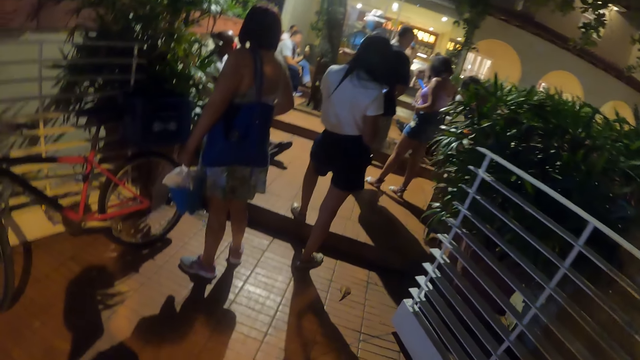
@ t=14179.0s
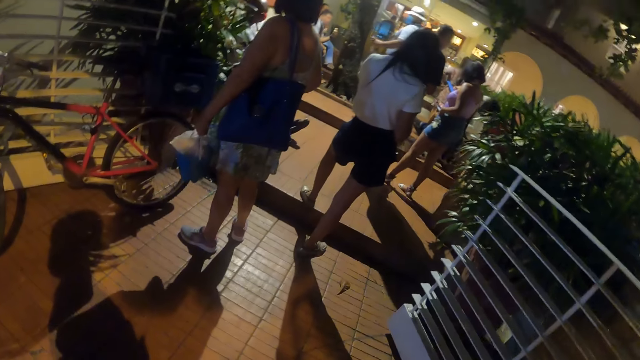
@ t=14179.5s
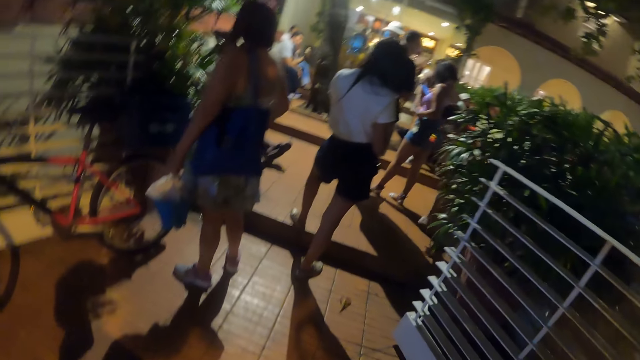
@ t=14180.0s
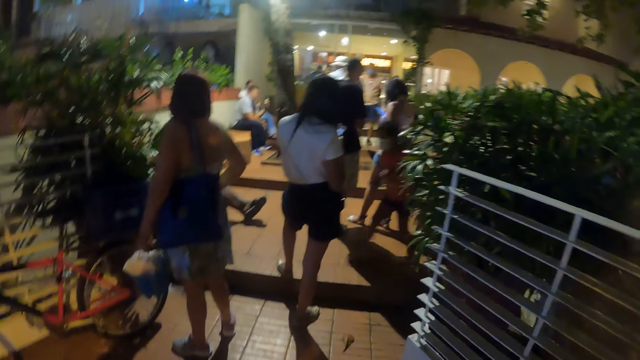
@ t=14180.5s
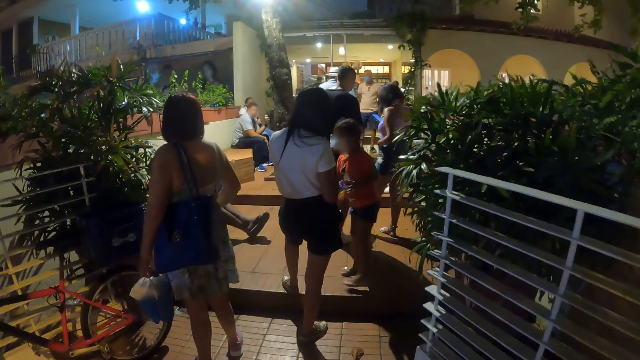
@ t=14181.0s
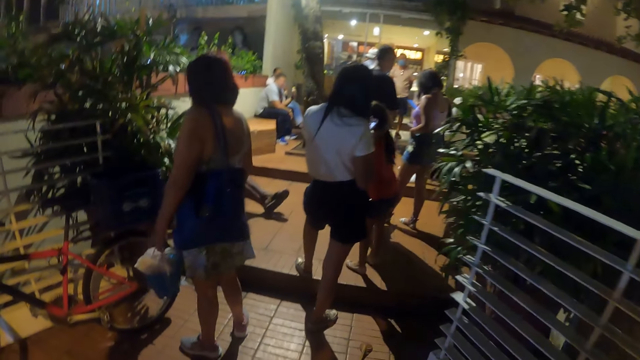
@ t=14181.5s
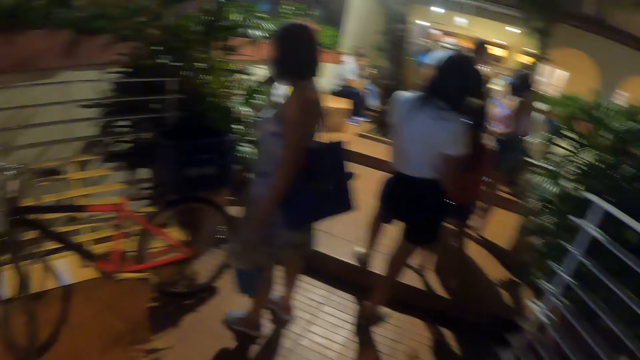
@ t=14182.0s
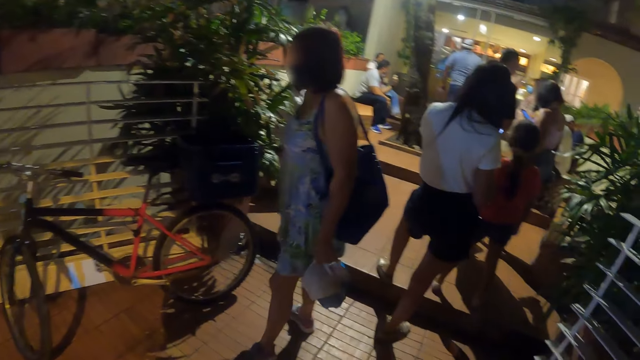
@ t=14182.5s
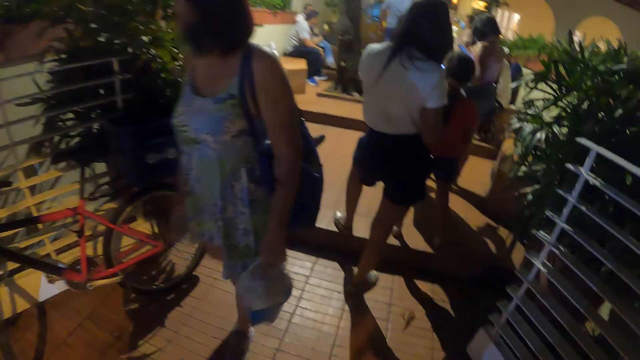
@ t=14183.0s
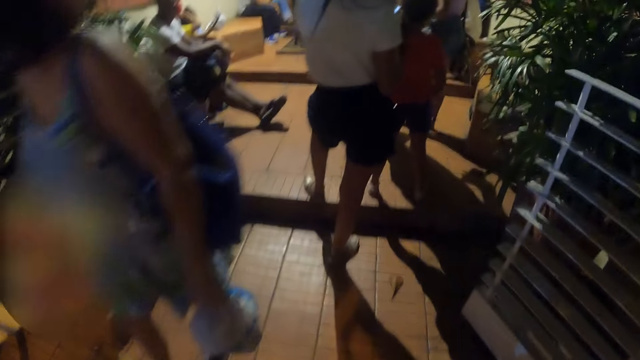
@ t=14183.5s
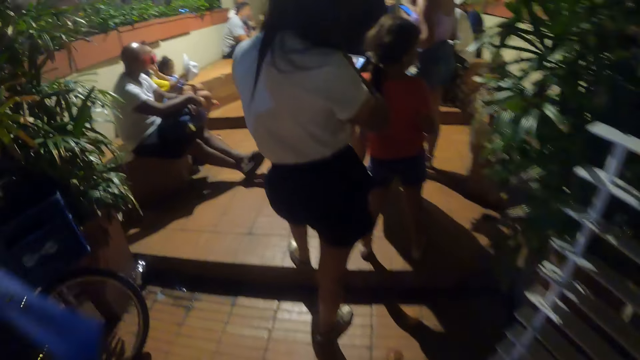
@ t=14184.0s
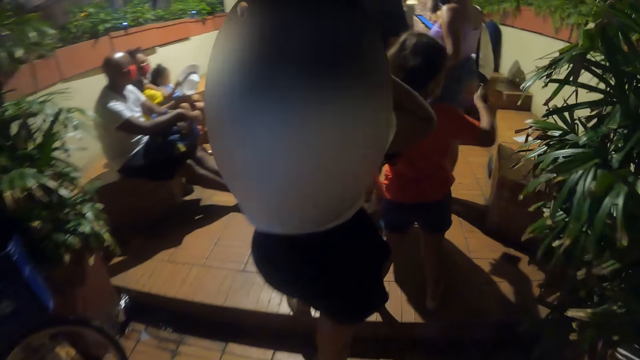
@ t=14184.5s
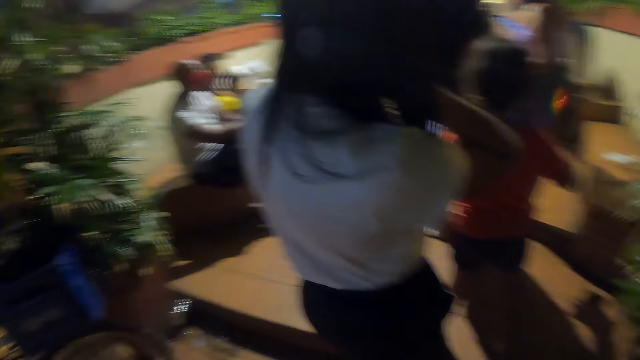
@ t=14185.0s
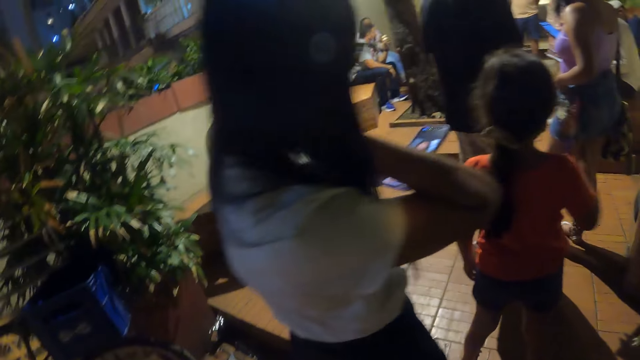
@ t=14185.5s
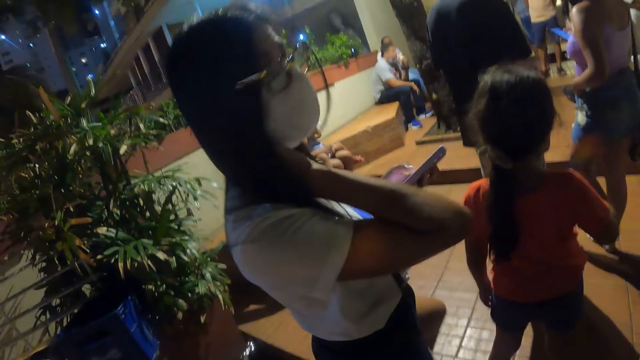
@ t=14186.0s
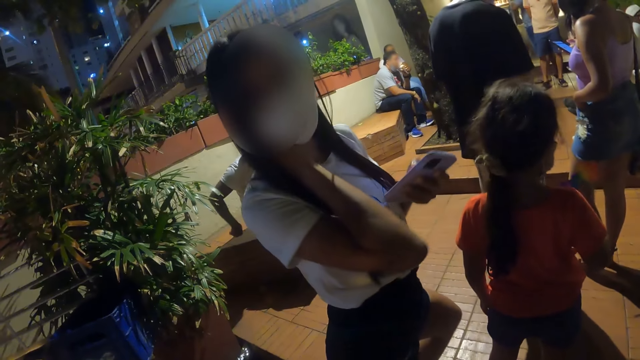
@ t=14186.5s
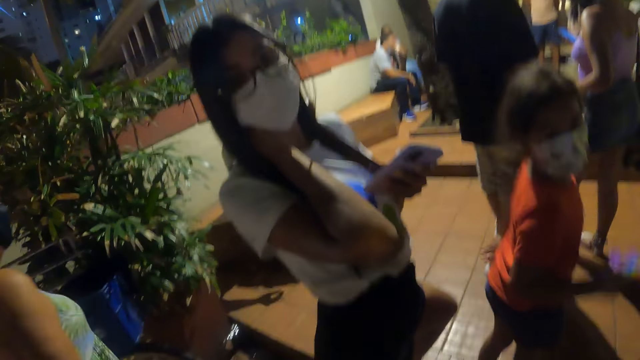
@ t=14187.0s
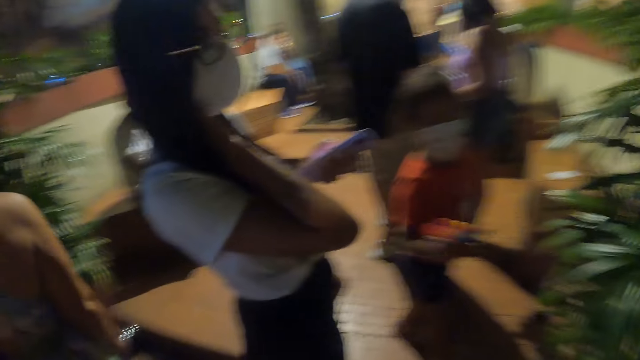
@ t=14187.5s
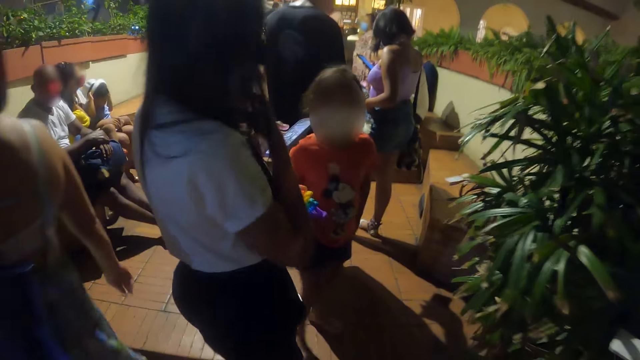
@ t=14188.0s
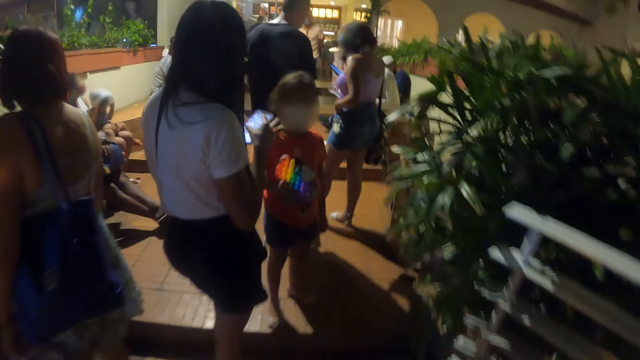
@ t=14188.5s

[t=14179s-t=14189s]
The camera wearer walks through the exit.

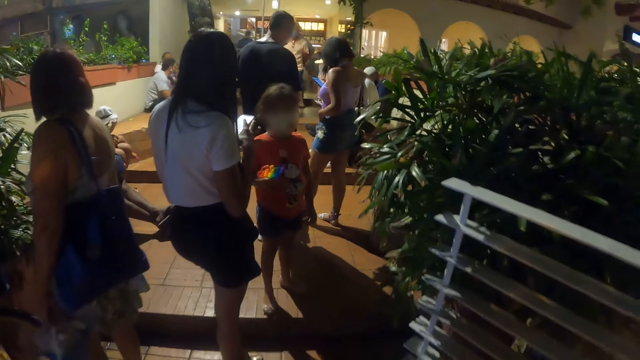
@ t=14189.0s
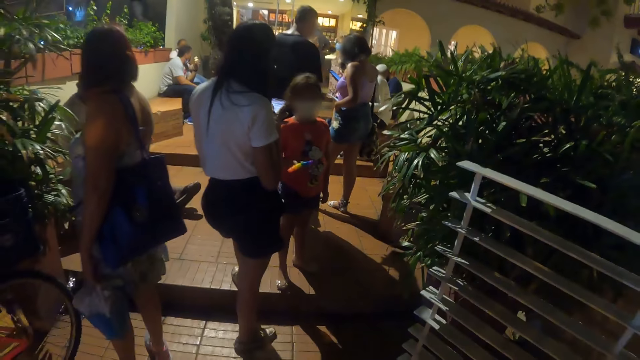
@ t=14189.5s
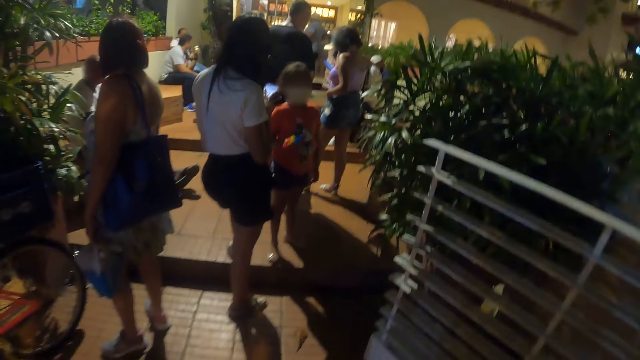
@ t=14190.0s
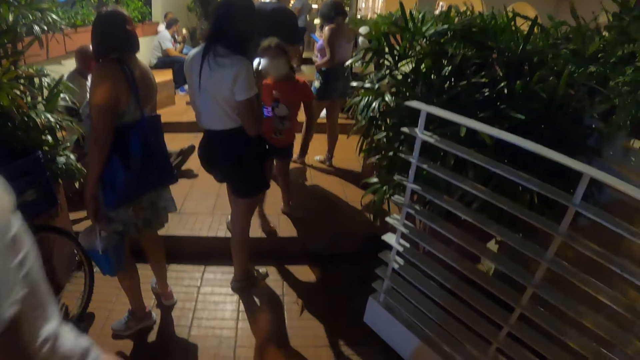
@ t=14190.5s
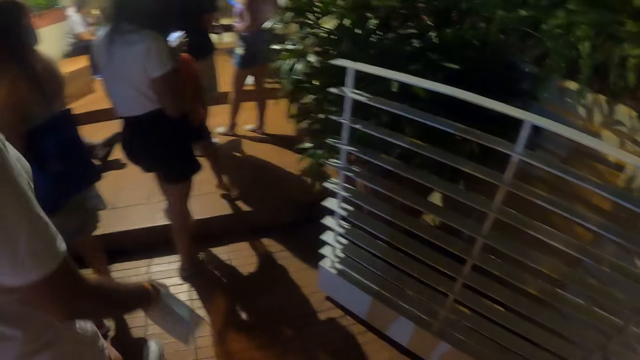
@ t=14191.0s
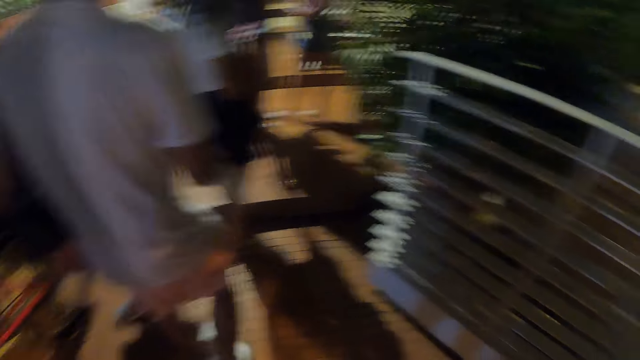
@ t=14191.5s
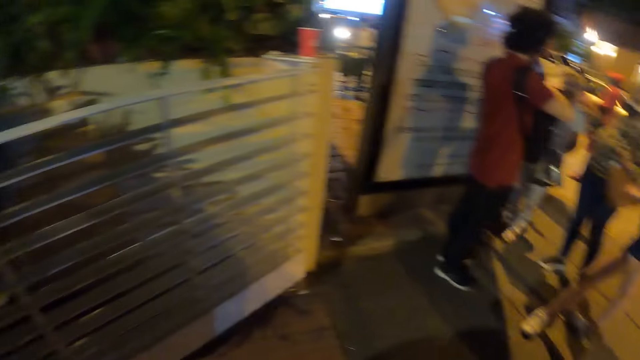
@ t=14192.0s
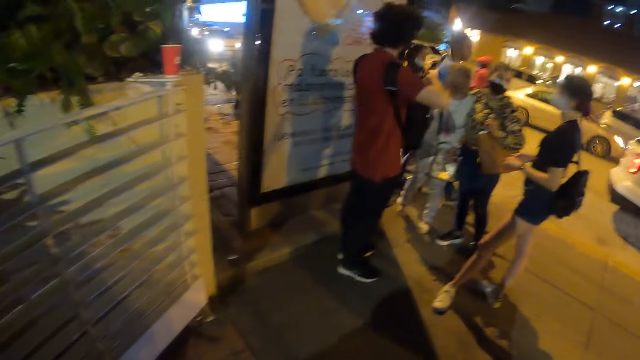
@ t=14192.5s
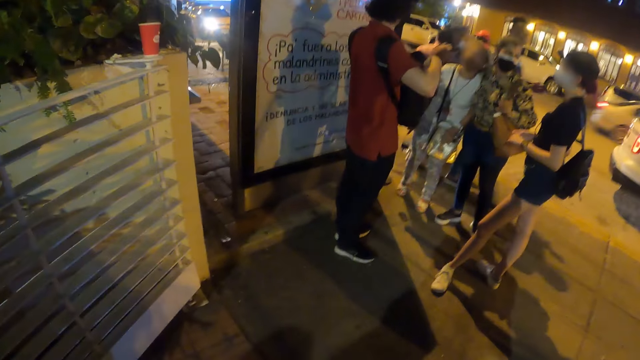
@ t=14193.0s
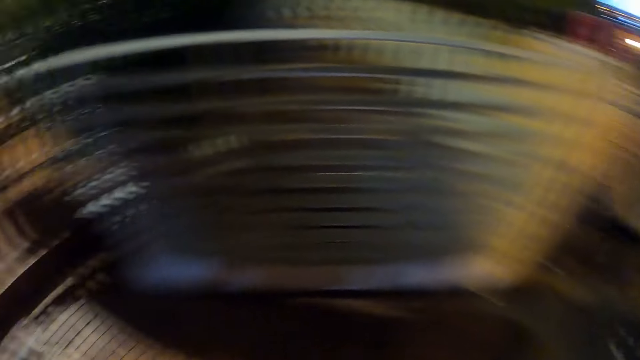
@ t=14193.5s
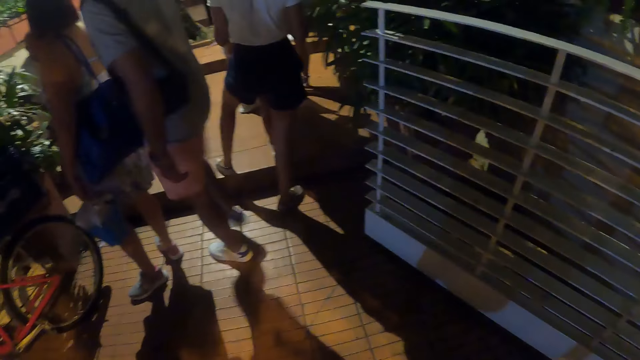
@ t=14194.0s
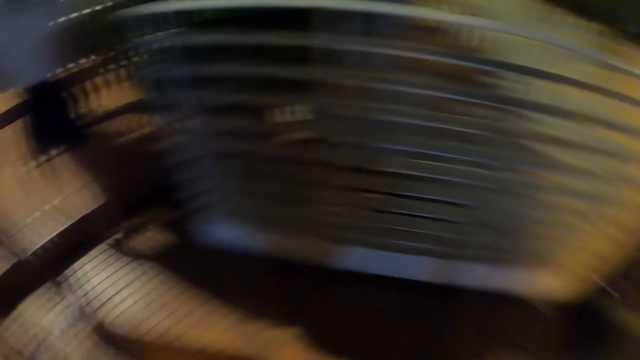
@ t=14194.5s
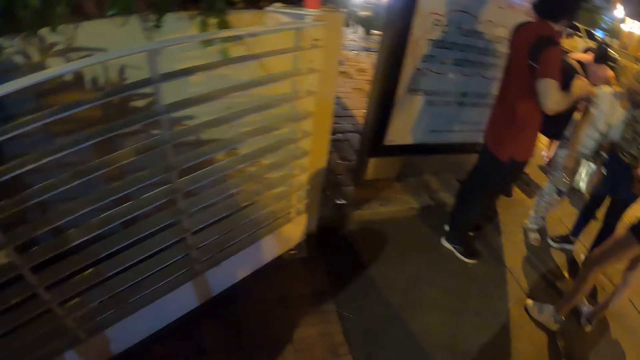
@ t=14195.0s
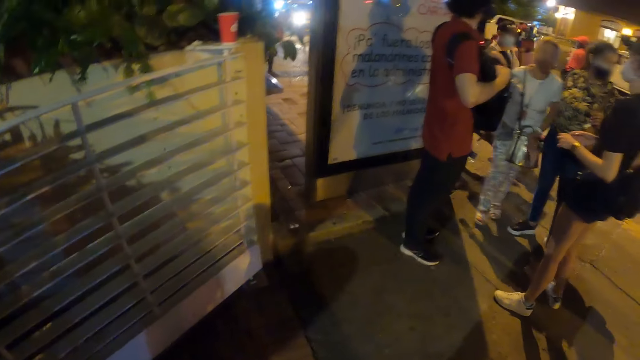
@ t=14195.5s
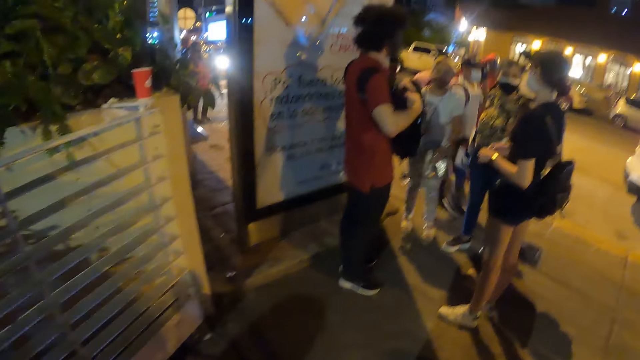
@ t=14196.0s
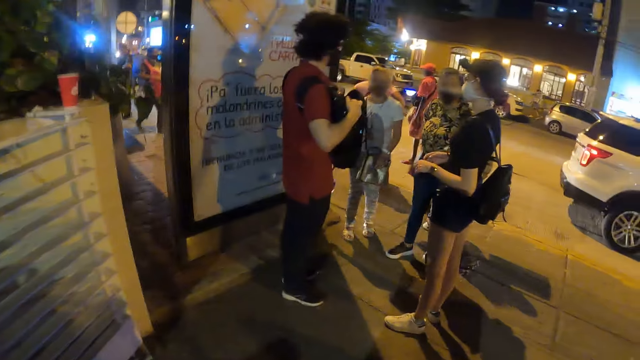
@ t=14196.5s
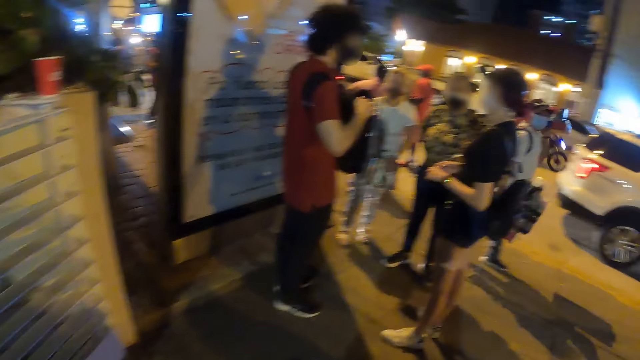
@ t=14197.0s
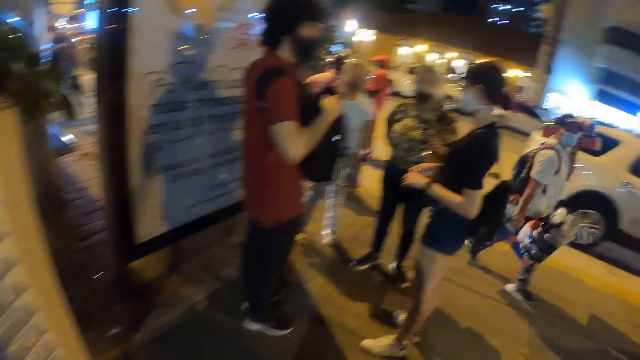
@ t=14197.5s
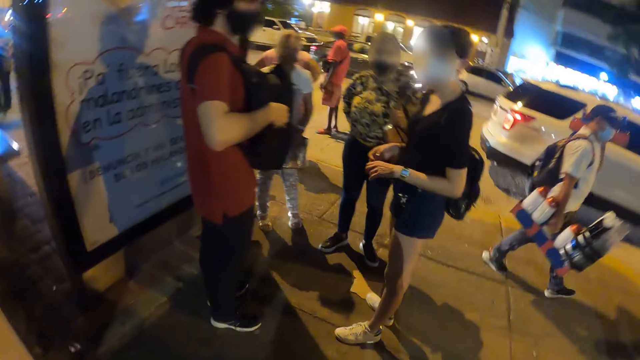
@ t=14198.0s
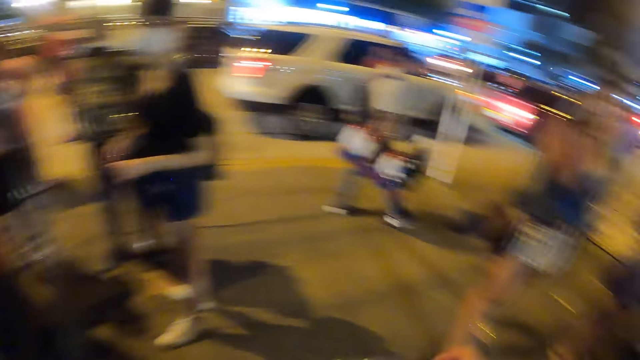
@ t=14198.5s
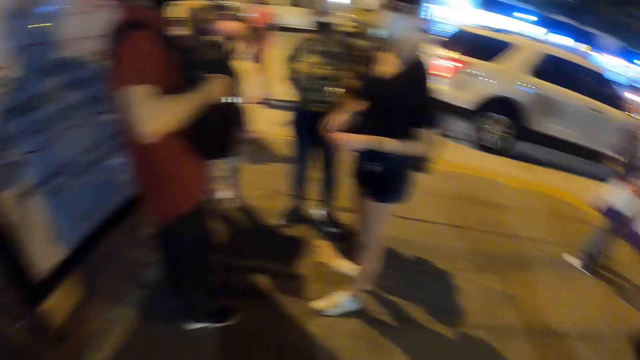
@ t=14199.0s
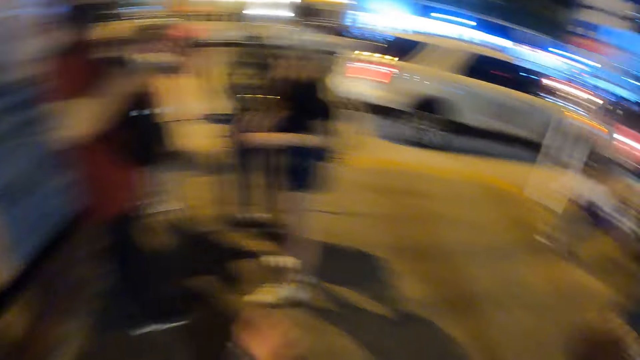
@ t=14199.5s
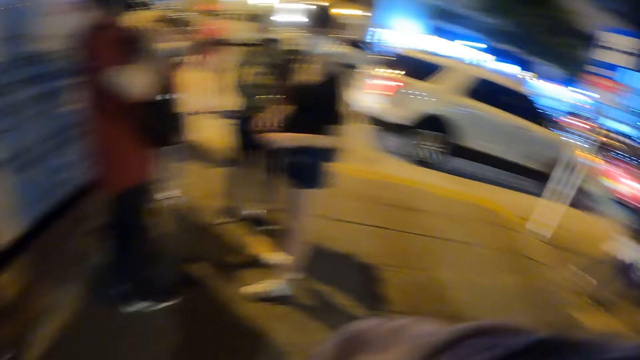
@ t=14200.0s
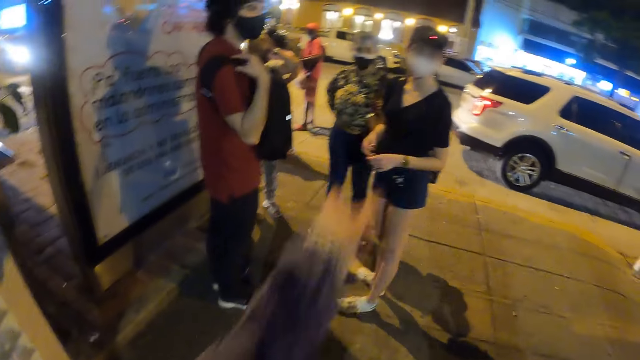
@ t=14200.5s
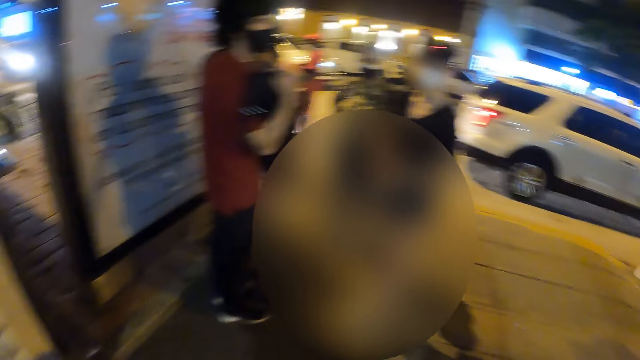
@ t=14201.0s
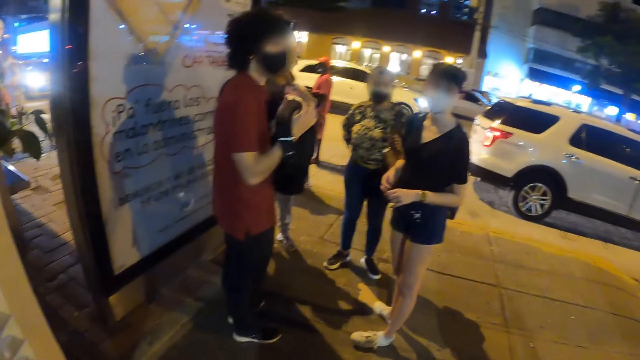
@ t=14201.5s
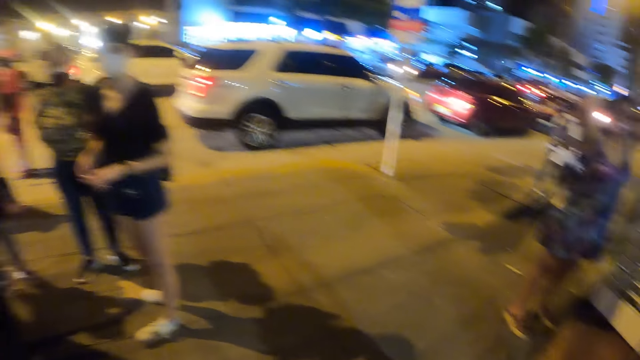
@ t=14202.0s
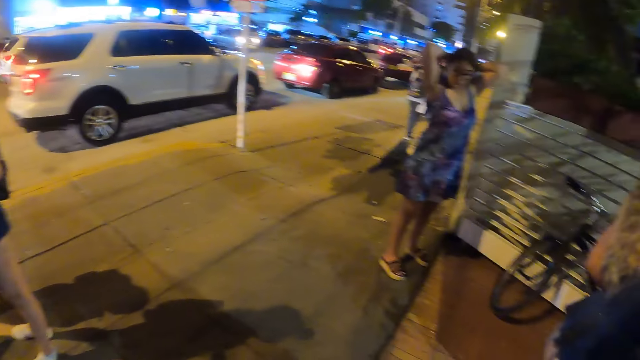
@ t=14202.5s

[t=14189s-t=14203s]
The camera wearer looks at the exit. She looks around the streets. She looks at people in the building. She looks around the streets. She stretches her hand.
